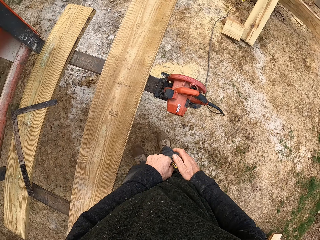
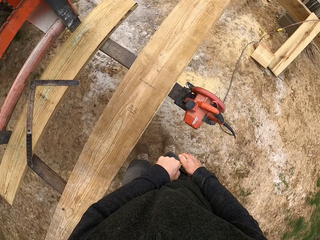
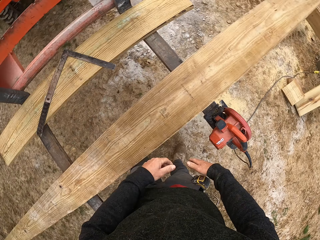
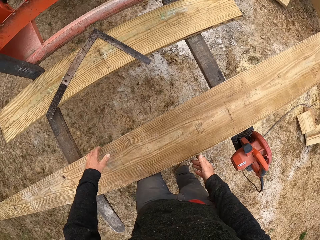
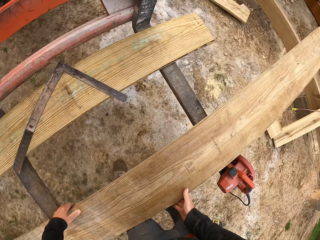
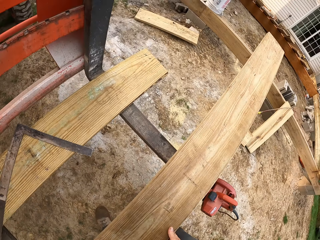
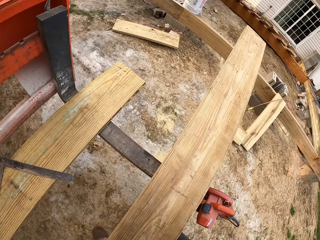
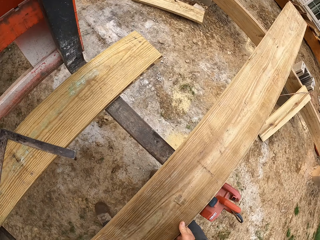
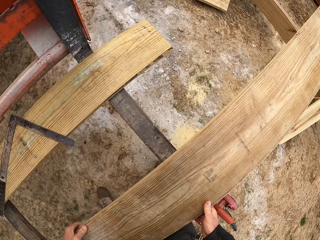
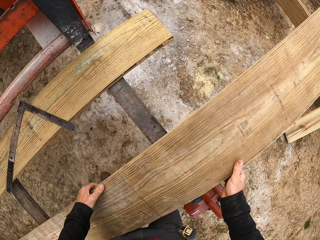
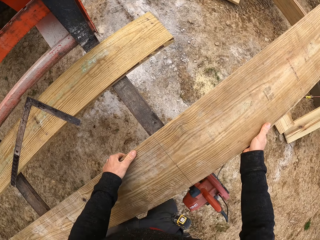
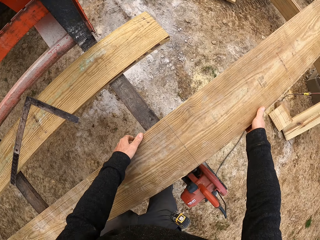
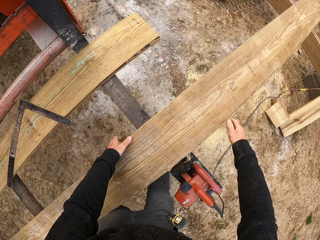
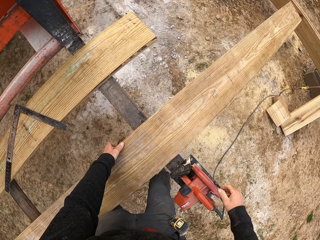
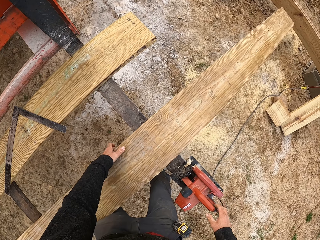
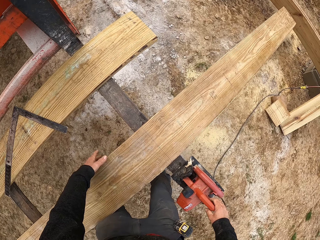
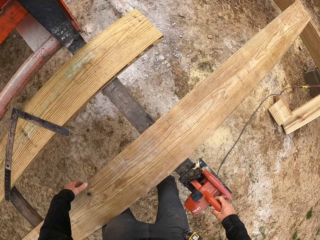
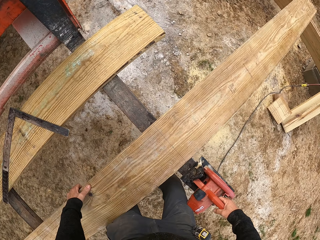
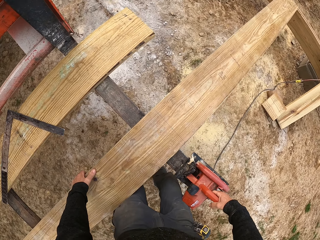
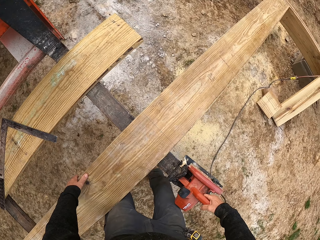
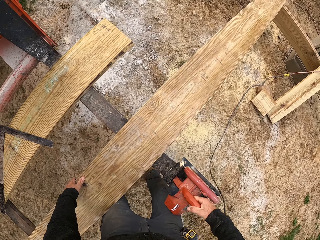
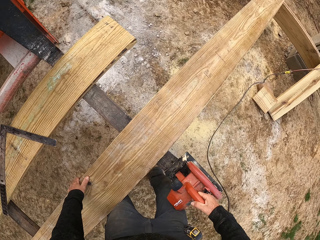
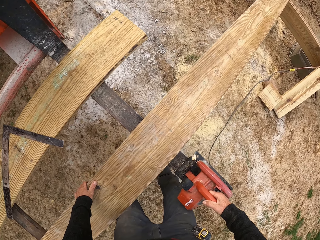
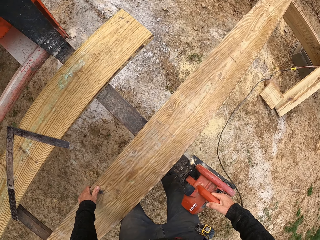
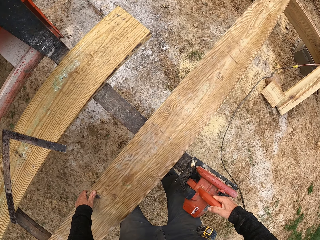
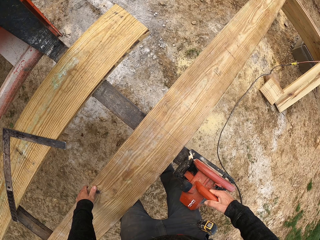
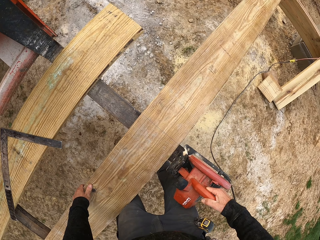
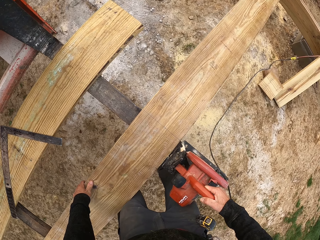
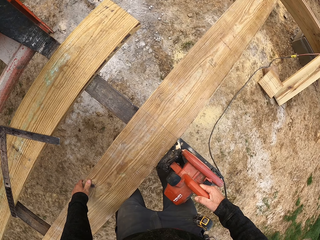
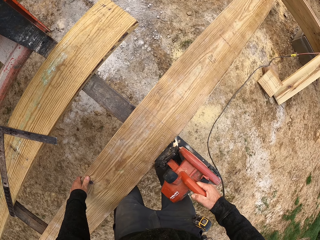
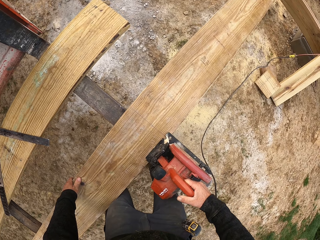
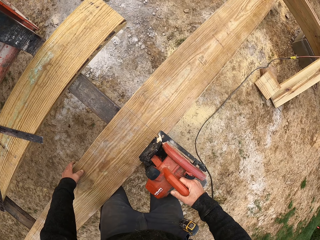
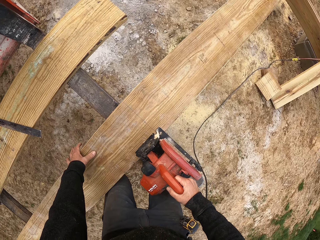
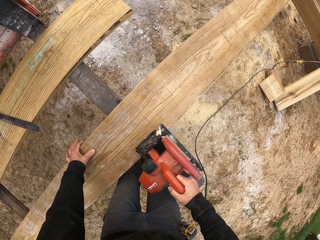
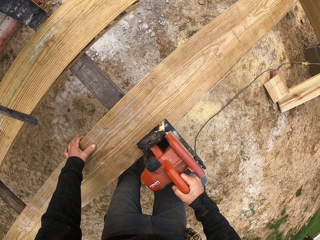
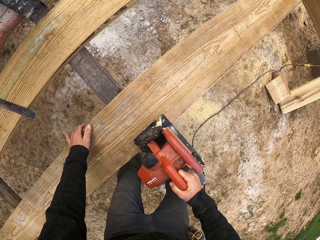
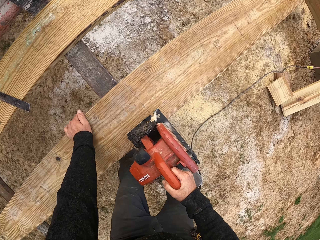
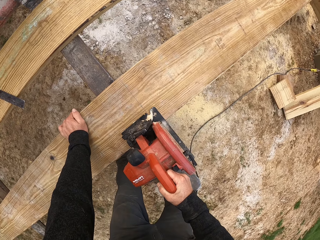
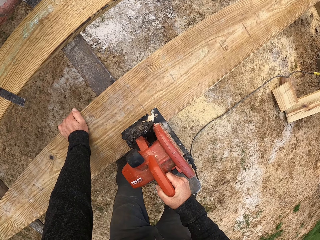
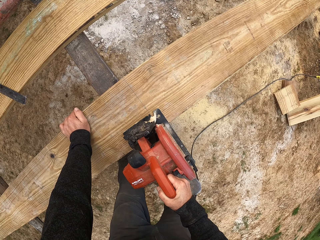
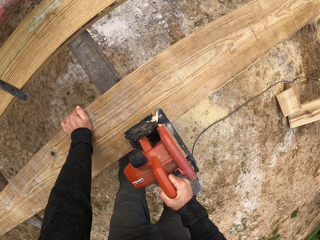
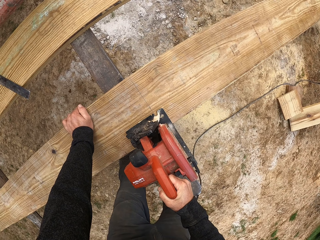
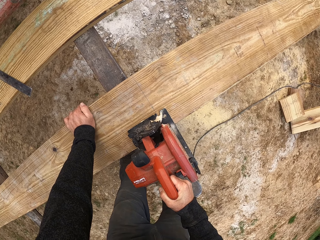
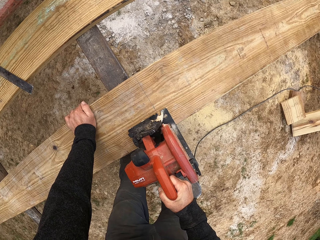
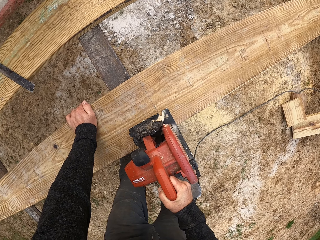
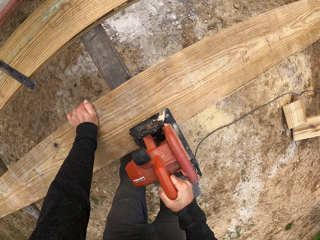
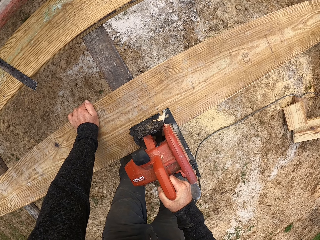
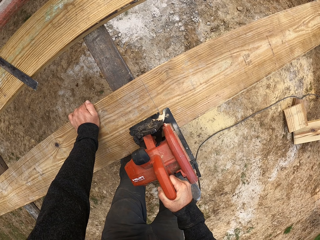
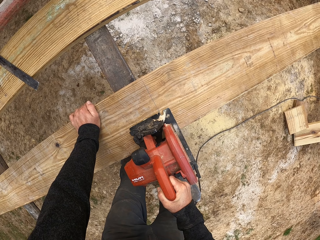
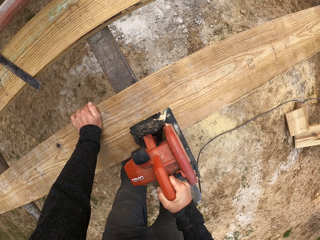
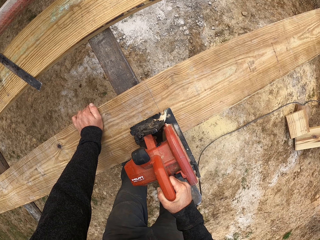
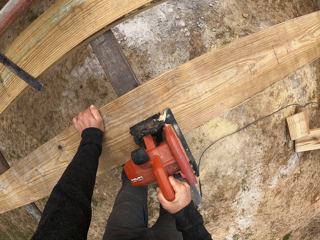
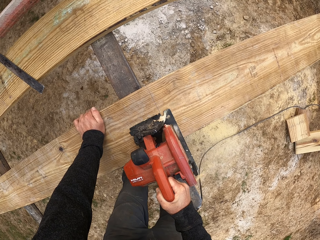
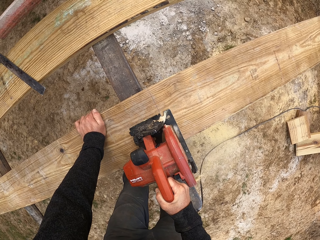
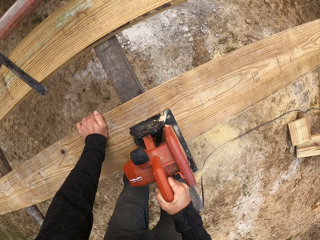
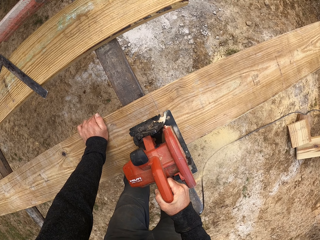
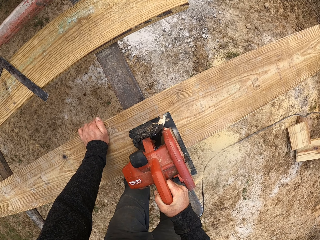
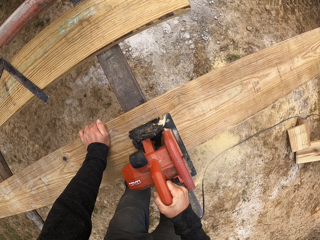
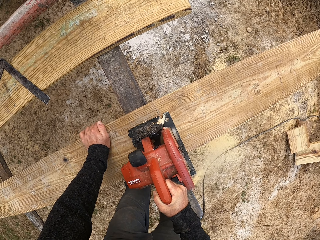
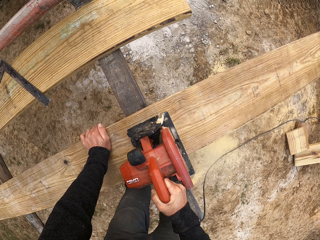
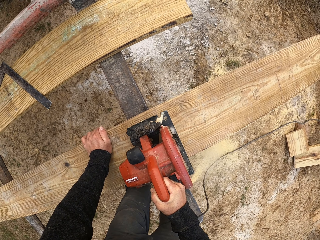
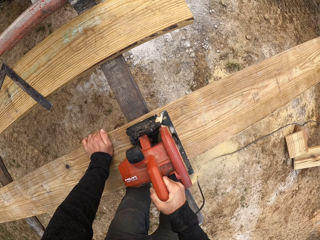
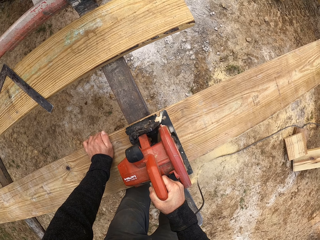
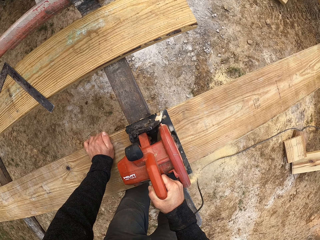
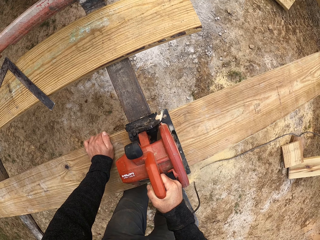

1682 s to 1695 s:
The camera wearer puts the measuring tape in the pocket. They hold a wood with both hands and move the wood. They take a cutting machine. They cut the timber using the circular hand saw machine.

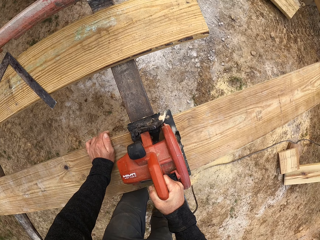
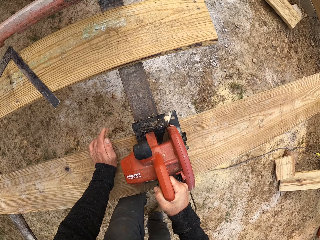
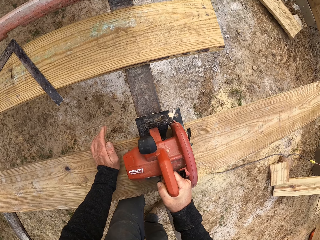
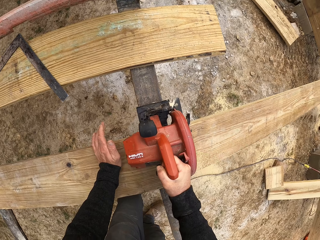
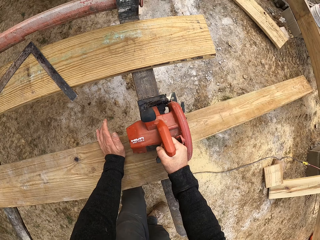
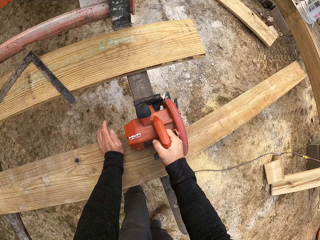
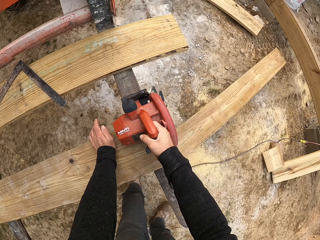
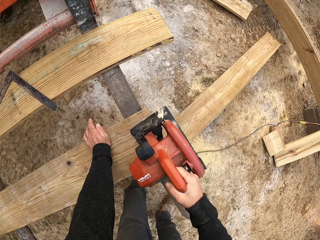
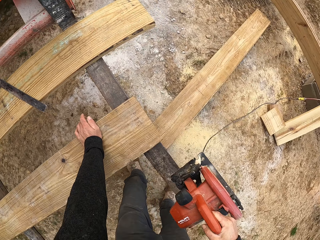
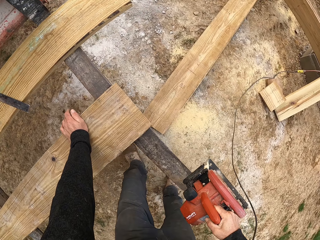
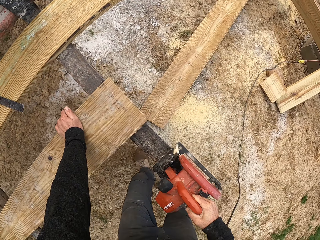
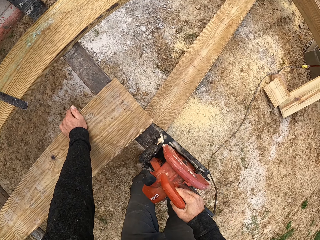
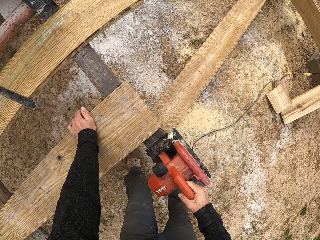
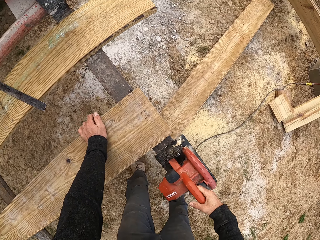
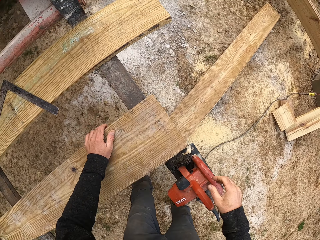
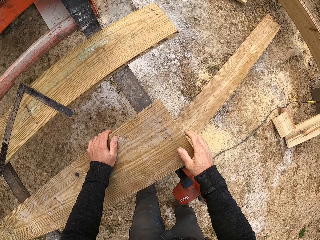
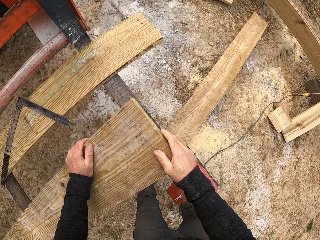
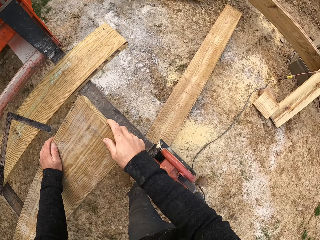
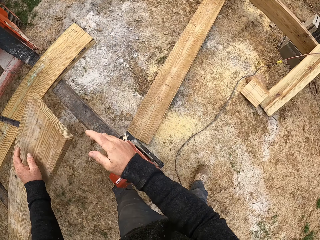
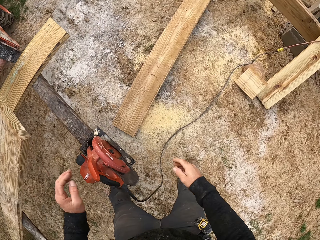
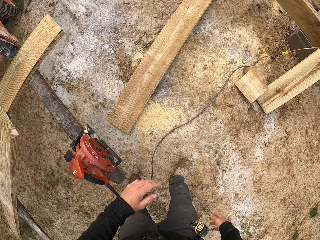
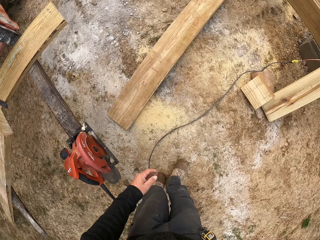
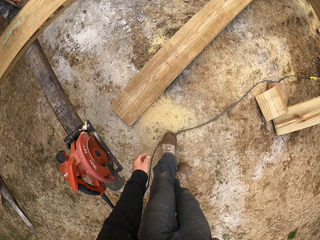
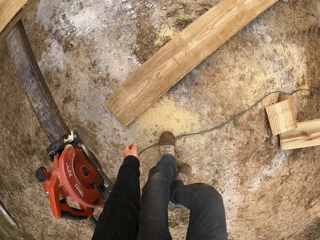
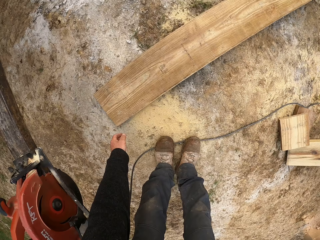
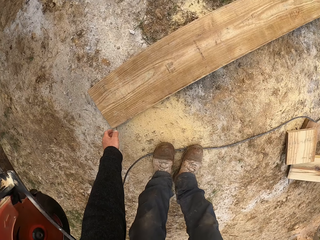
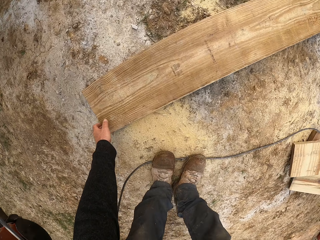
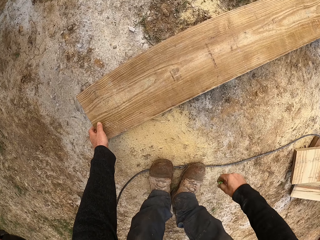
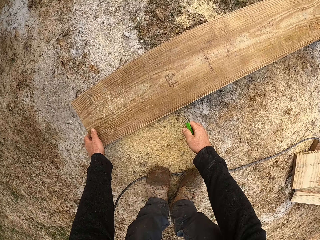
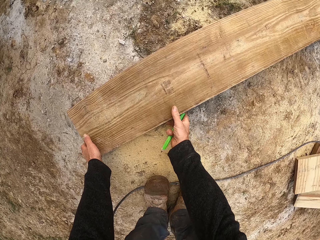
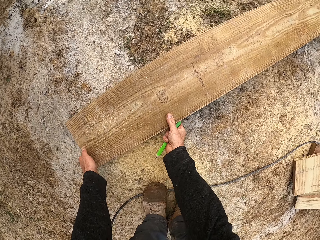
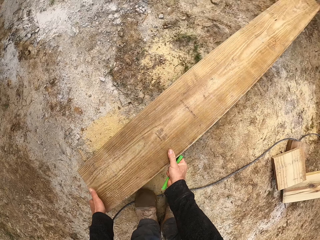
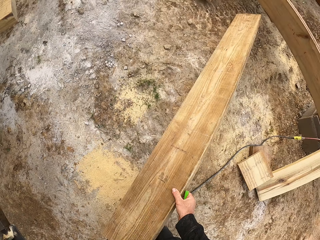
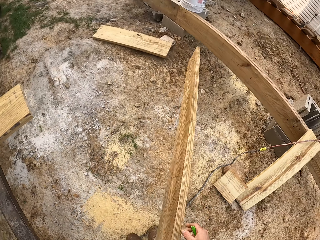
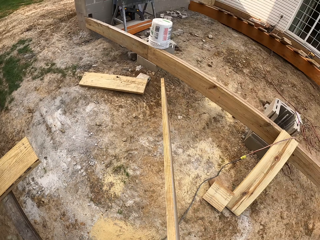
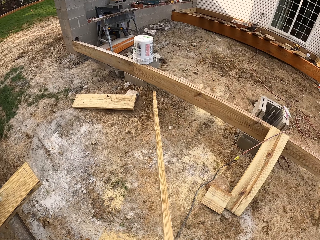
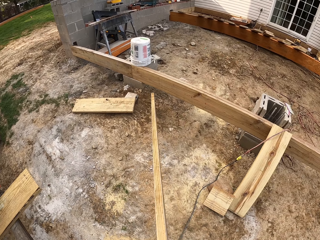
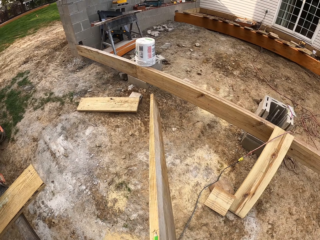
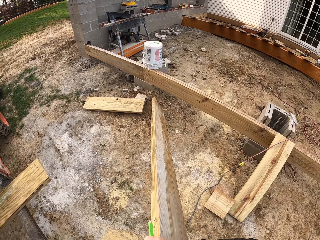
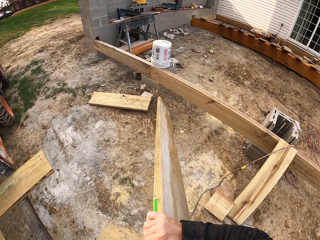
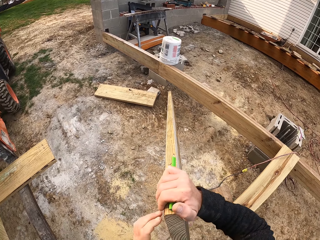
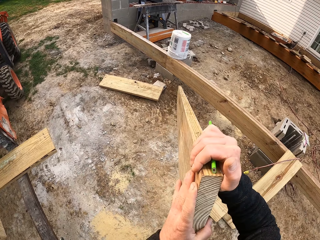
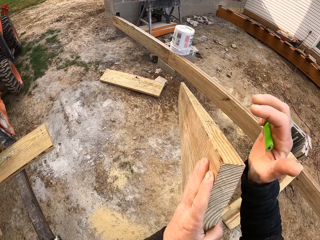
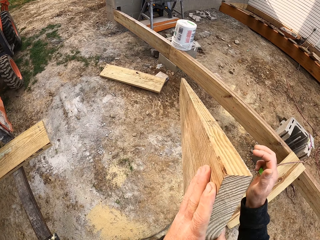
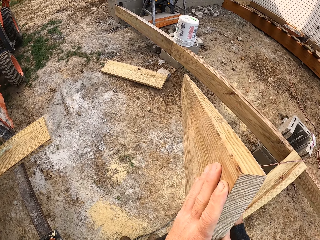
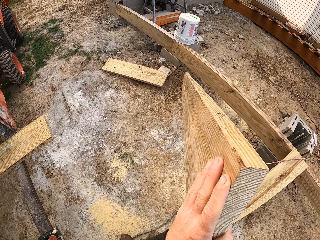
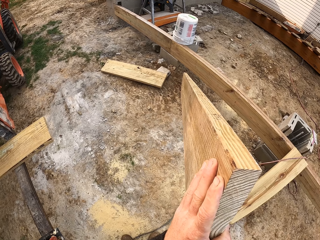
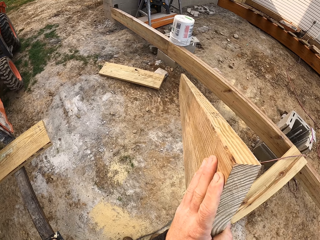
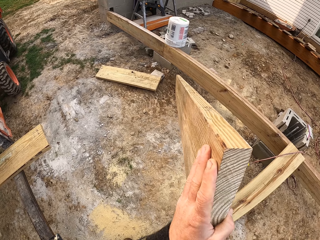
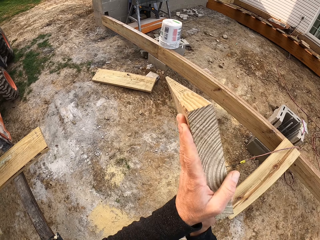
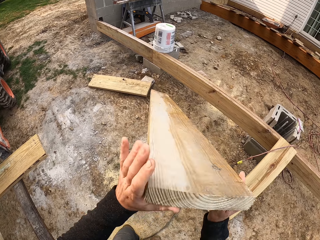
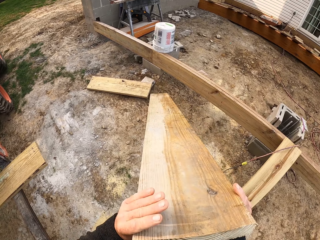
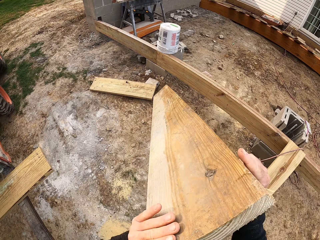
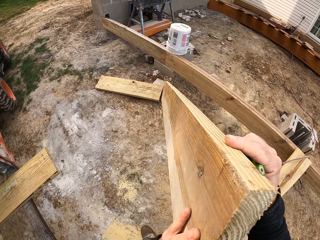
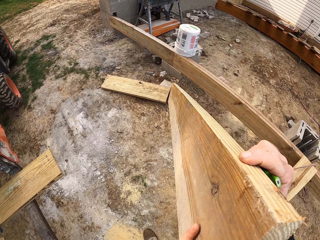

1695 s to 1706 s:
The camera wearer moves back the cutting machine. They hold the wood with both hands. They move. They take the wood from the ground with both hands. They turn the wood.
